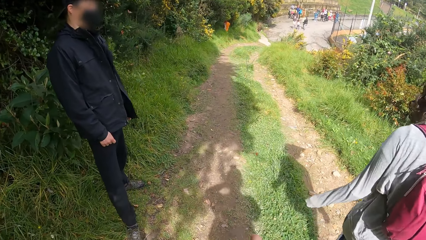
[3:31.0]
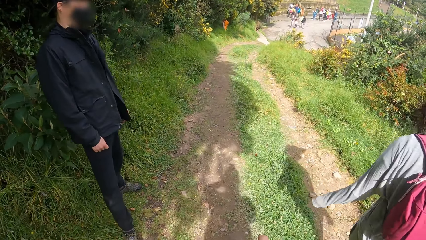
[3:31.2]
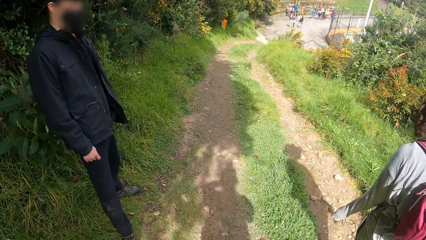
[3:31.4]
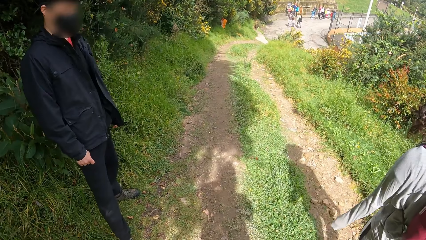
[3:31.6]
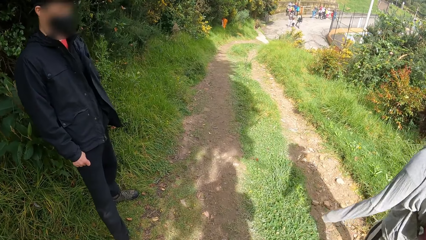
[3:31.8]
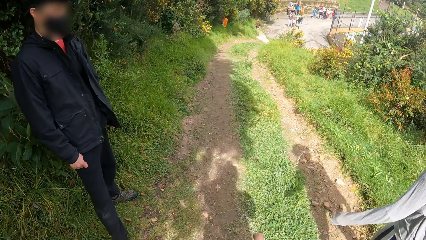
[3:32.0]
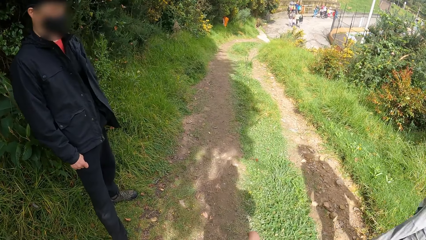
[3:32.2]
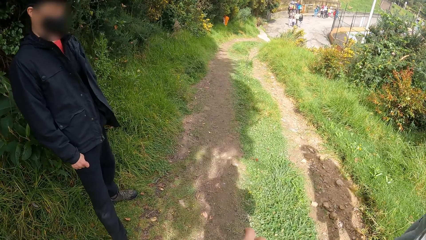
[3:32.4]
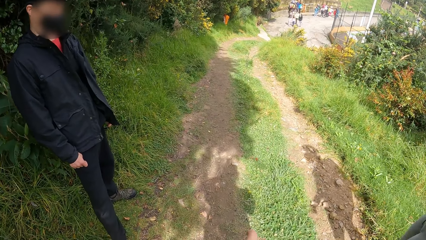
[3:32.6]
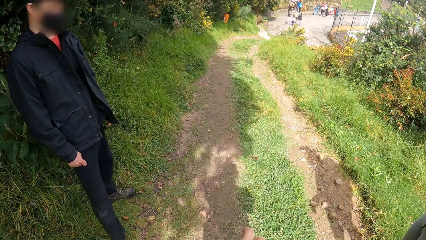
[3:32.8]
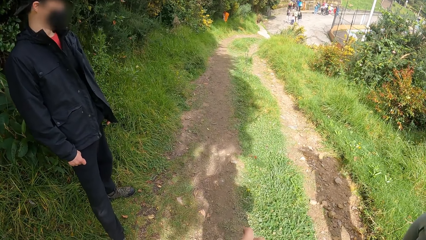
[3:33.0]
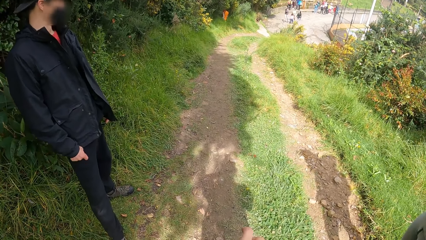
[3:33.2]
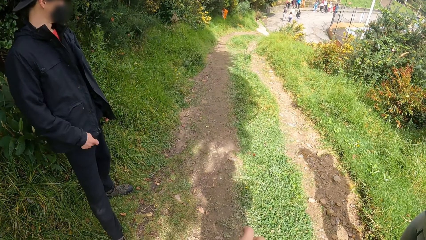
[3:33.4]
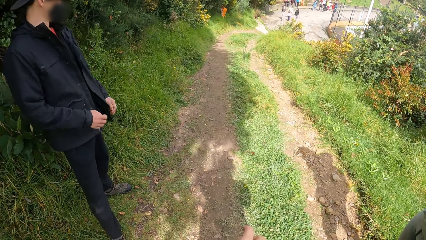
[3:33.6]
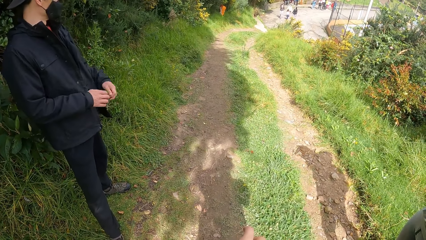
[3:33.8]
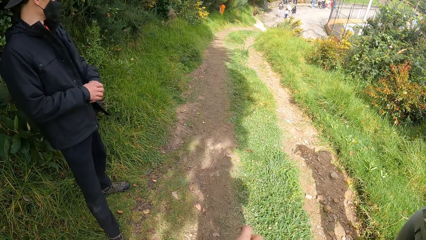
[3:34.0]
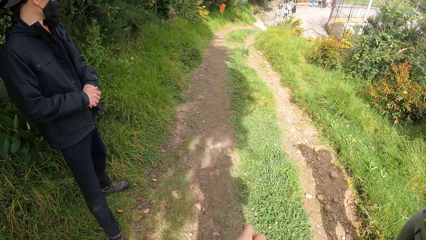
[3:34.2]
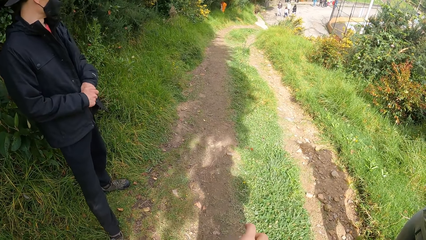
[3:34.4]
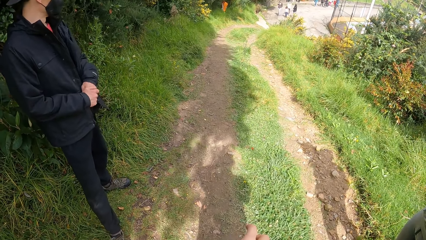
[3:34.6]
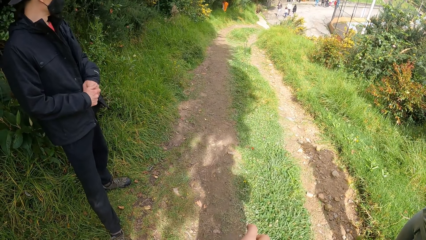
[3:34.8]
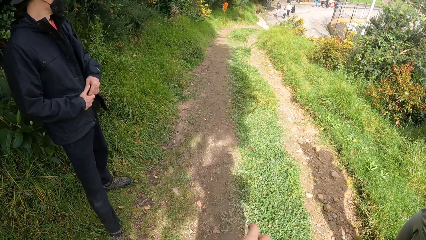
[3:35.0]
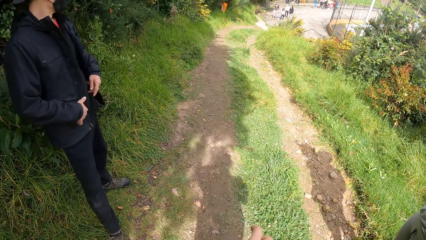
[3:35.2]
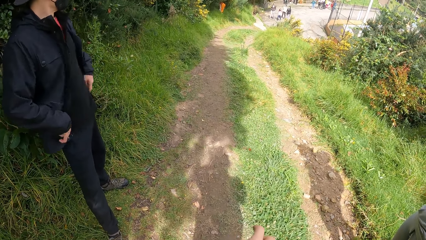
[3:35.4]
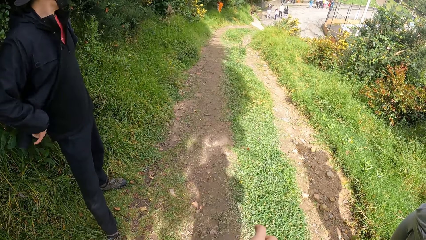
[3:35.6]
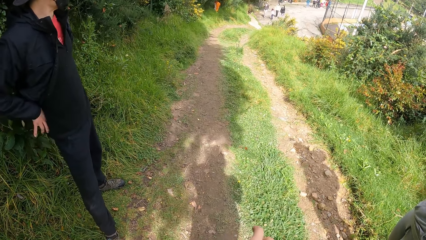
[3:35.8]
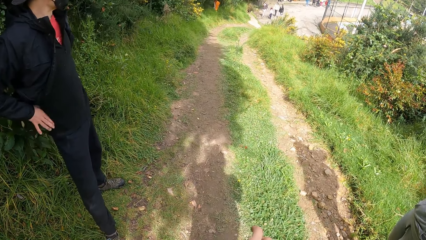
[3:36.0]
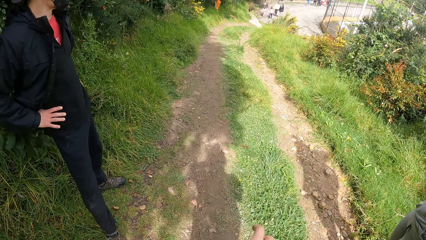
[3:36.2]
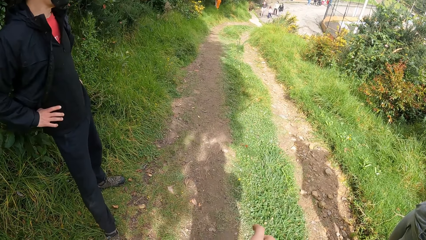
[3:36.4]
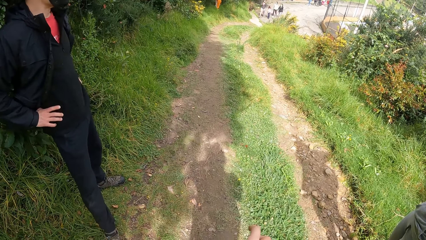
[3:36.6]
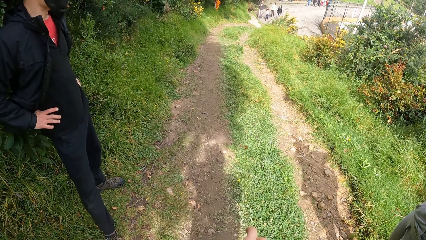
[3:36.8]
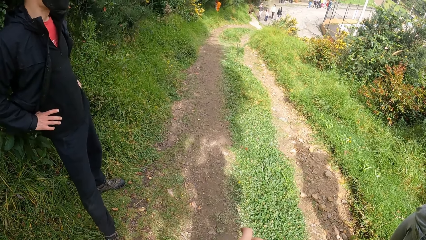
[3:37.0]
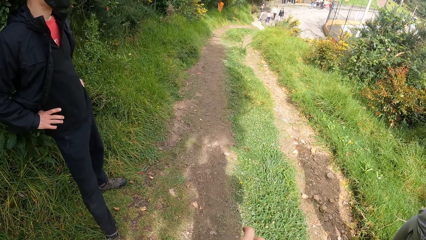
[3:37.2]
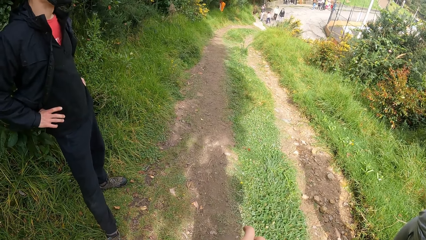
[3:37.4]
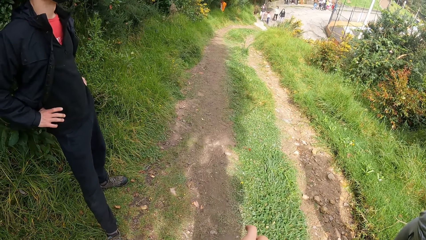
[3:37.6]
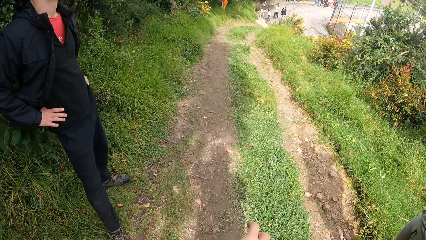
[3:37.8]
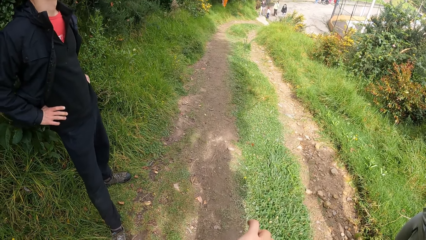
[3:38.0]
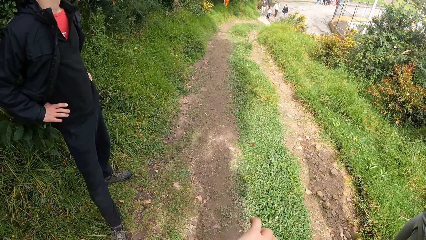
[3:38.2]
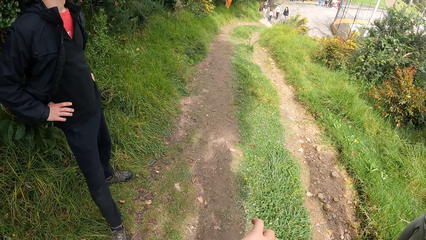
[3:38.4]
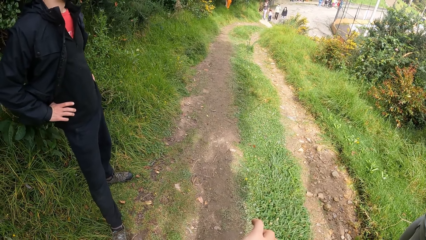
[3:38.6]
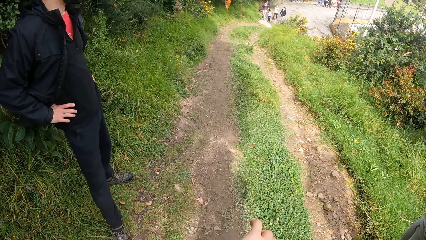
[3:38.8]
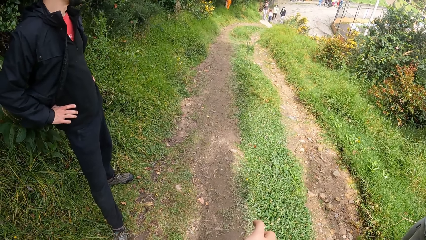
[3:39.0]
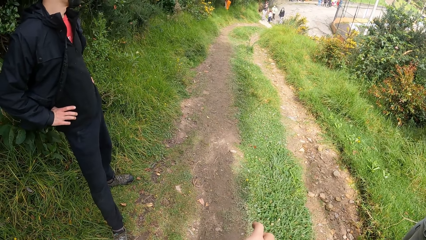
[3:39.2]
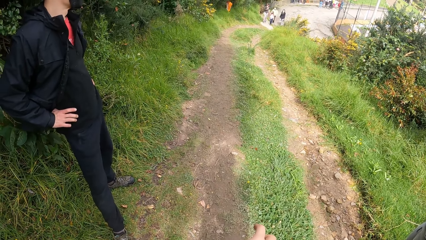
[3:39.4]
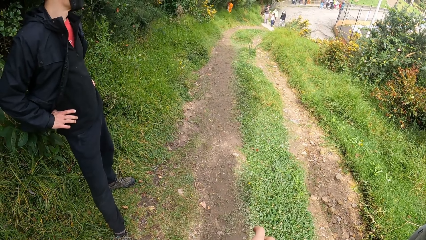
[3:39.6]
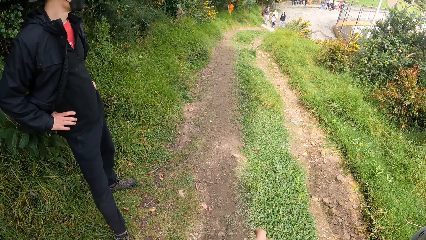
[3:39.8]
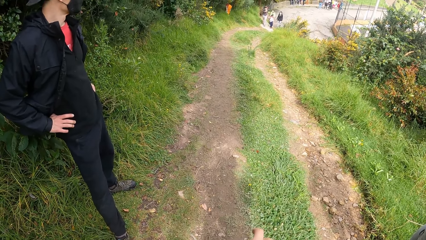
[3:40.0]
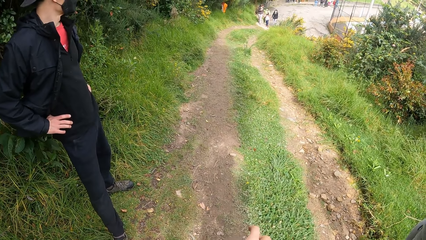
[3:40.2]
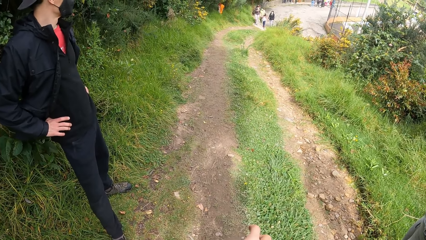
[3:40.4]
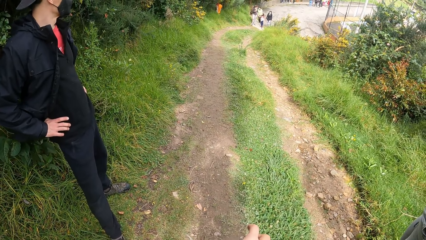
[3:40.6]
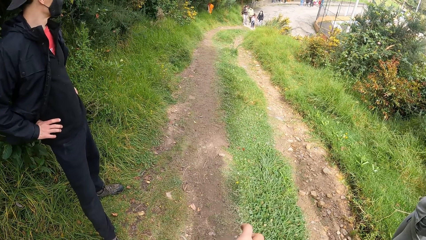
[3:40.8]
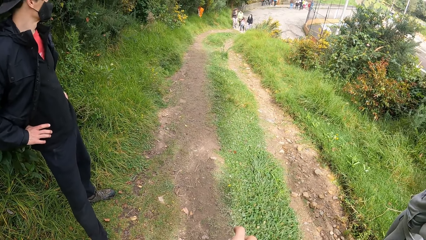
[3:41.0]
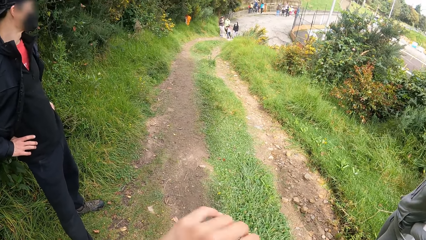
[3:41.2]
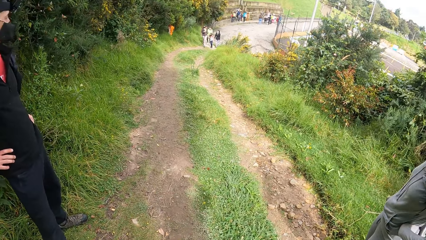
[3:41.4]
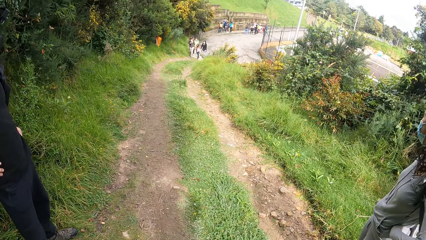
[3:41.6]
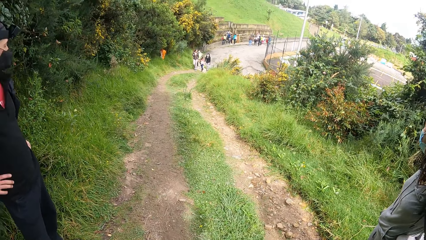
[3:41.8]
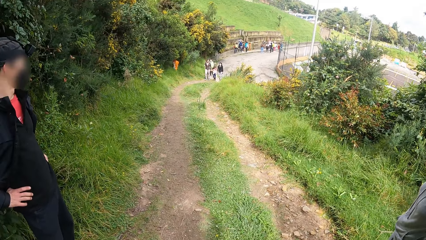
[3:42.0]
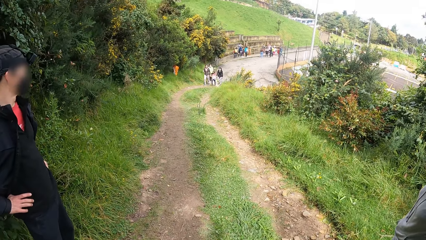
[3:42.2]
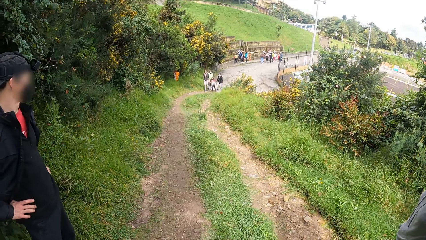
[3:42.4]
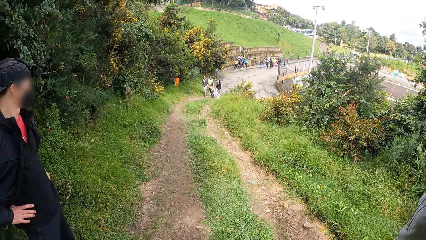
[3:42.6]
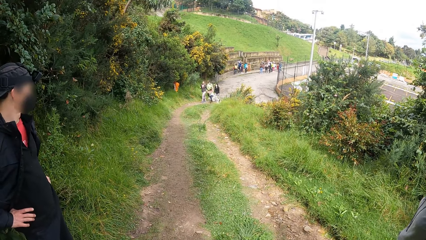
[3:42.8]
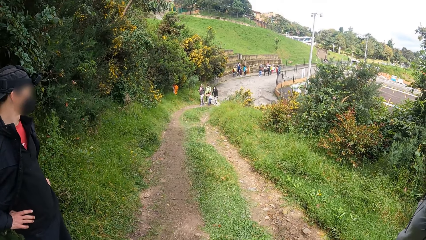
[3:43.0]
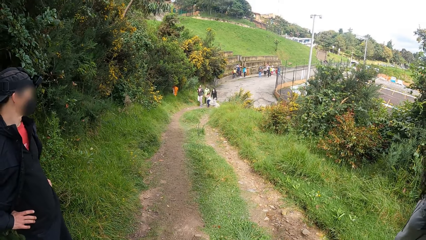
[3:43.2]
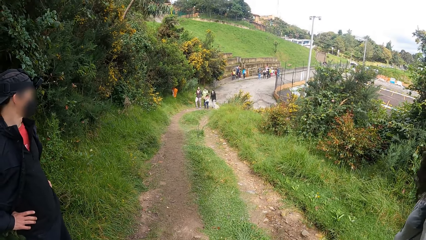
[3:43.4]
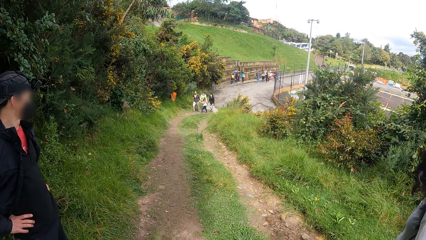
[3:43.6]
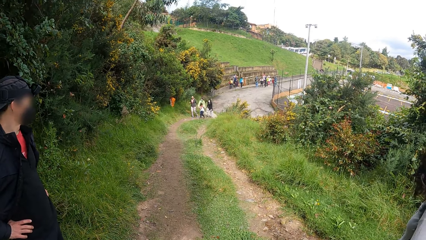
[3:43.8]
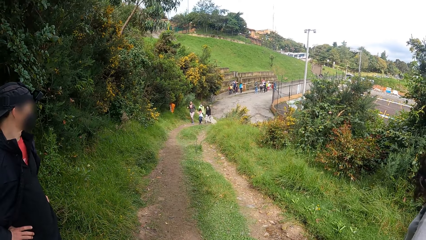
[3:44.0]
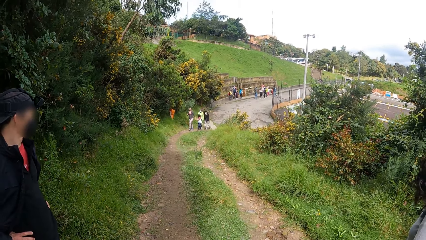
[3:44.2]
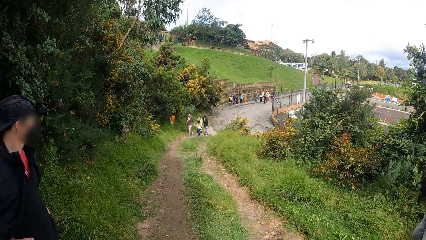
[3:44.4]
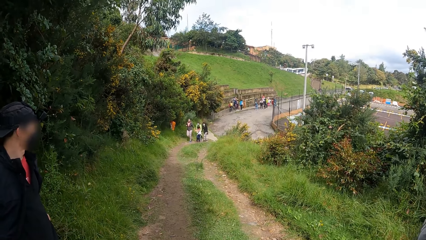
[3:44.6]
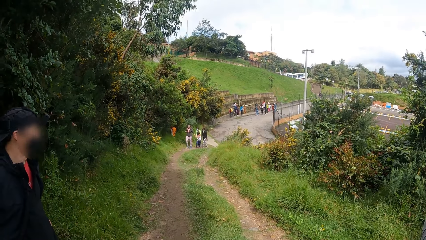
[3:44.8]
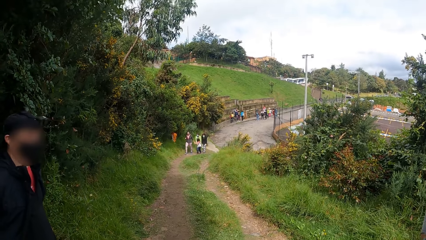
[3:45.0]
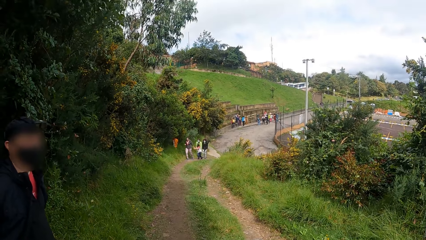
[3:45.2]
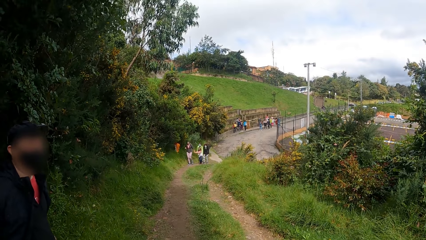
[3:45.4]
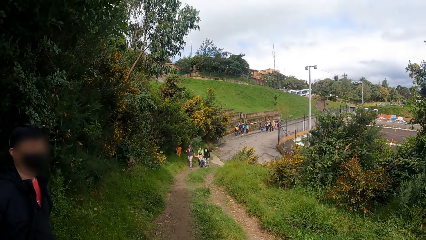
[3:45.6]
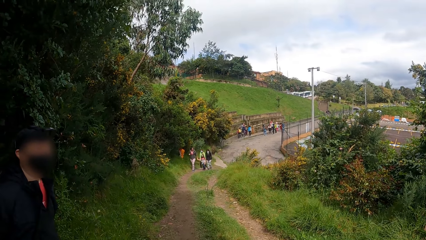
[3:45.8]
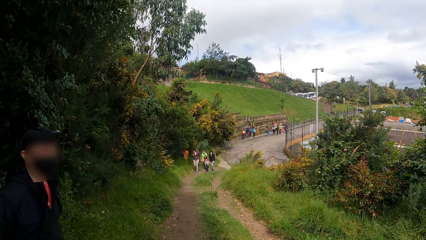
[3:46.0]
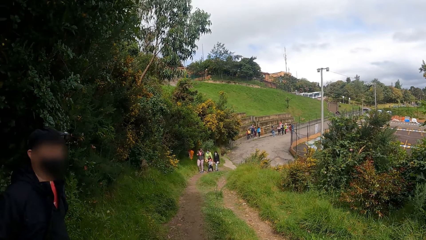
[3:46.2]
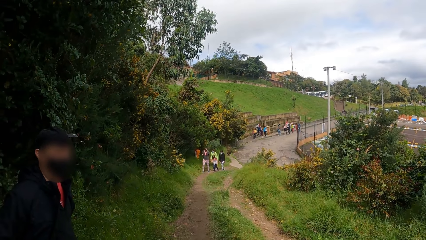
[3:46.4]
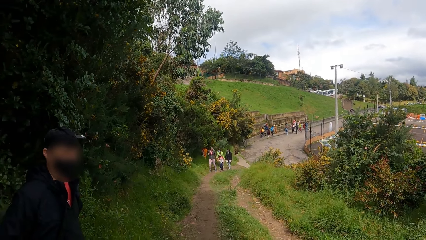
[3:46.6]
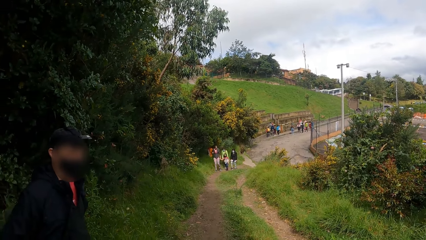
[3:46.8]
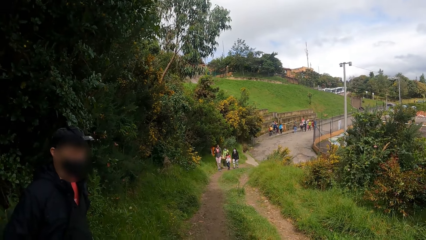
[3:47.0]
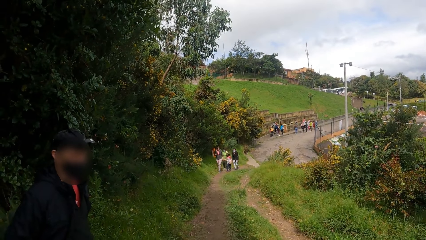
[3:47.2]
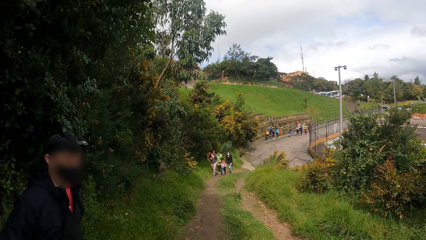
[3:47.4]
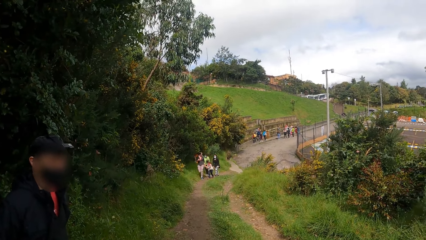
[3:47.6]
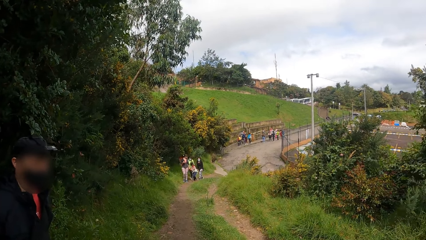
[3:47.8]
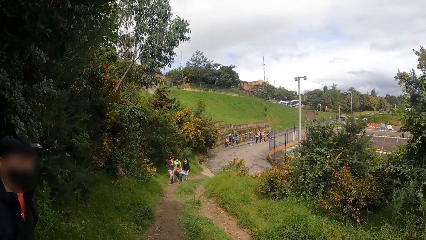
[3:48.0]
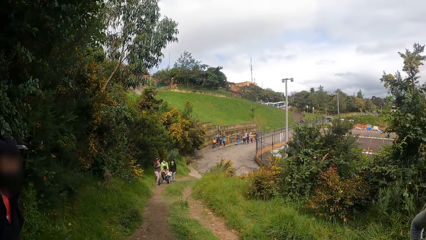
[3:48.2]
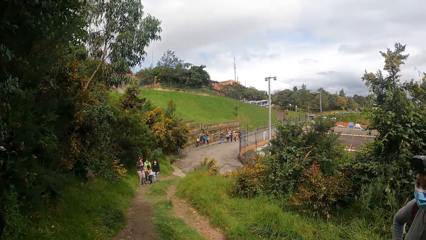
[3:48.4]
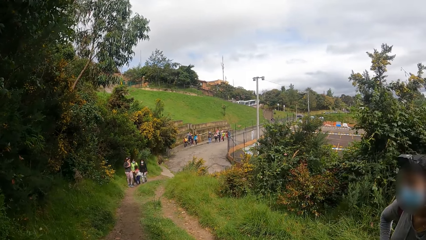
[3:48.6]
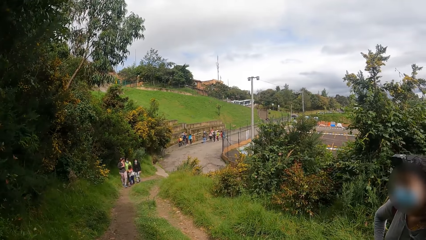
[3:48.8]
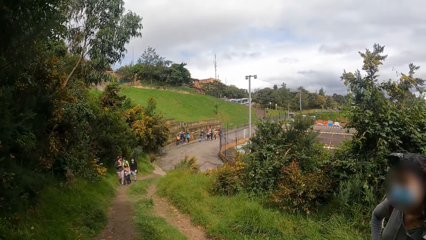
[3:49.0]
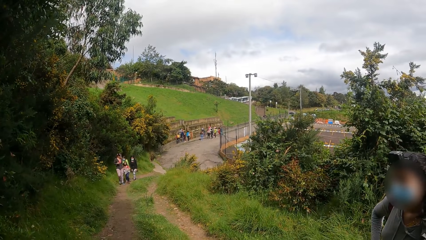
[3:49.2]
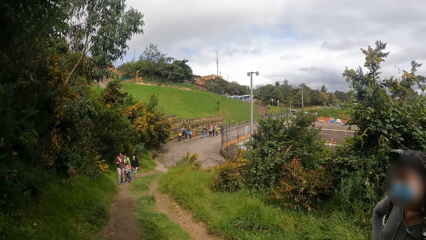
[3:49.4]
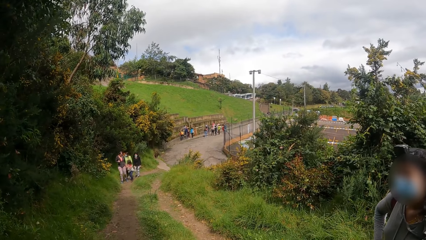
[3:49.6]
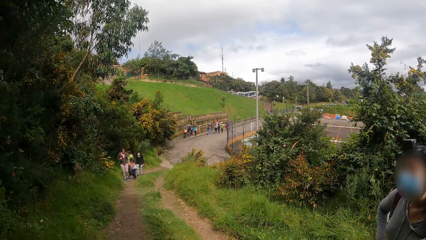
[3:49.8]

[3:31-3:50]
The camera wearer looks around the field. A man holds the waist. The camera wearer raises her left hand towards her face. A group of people walks up the bush path.
